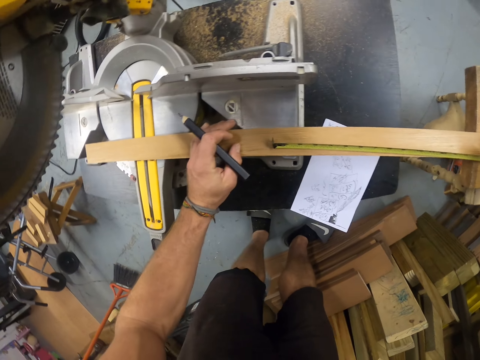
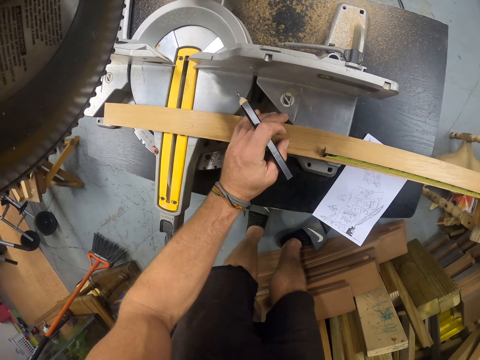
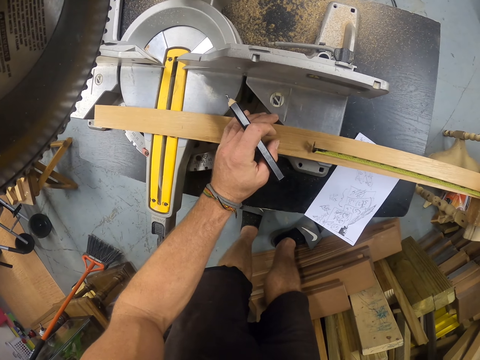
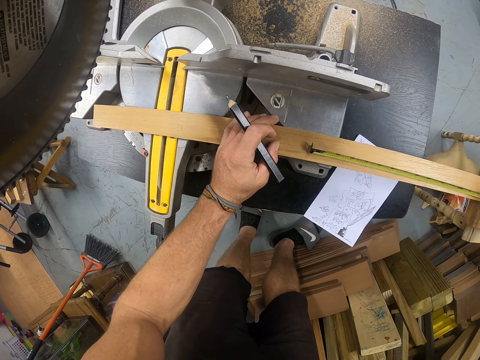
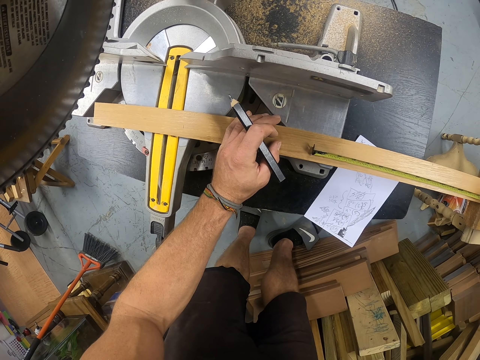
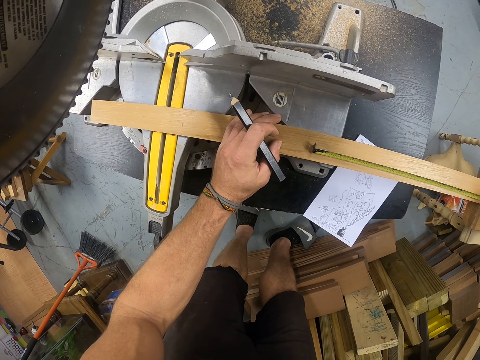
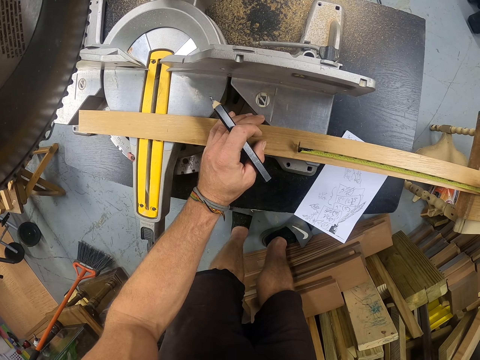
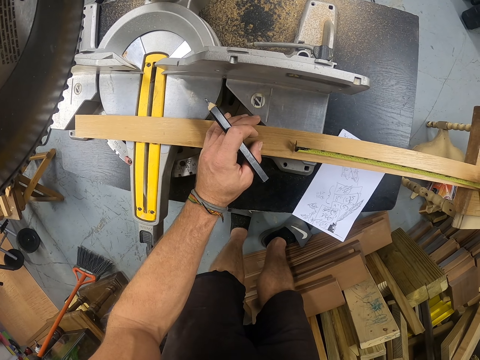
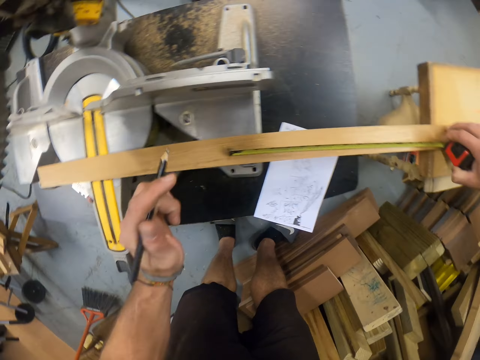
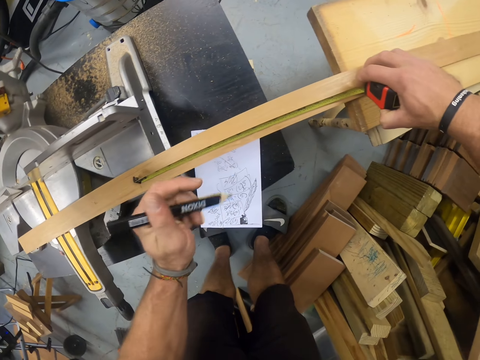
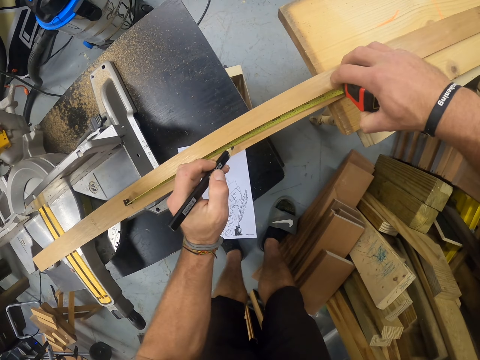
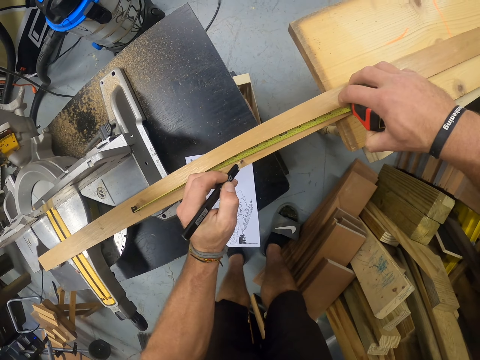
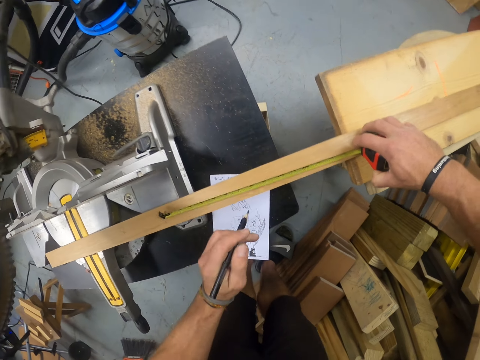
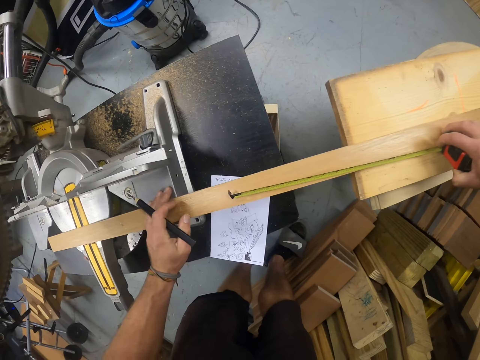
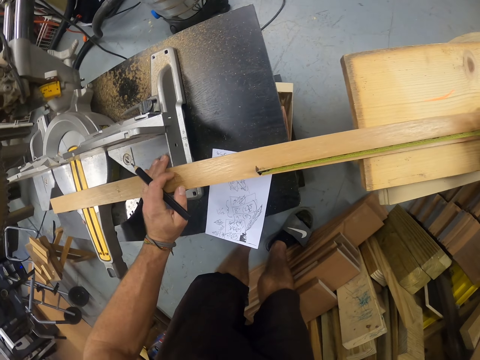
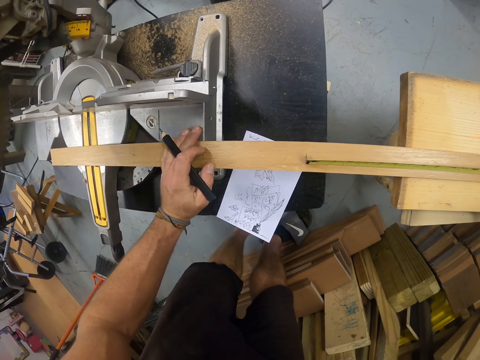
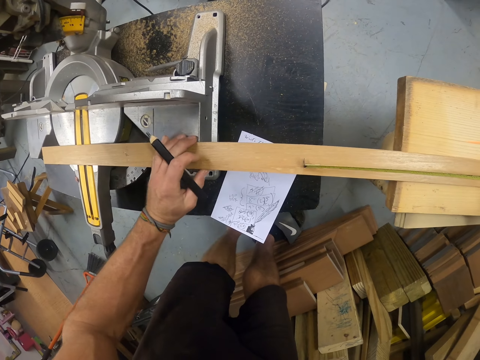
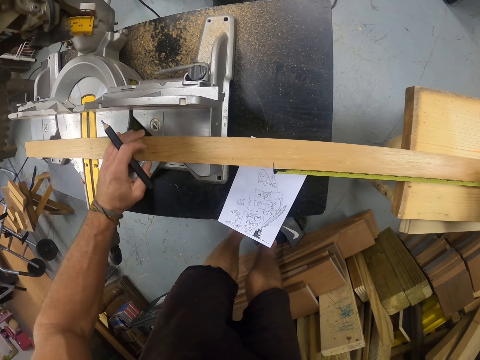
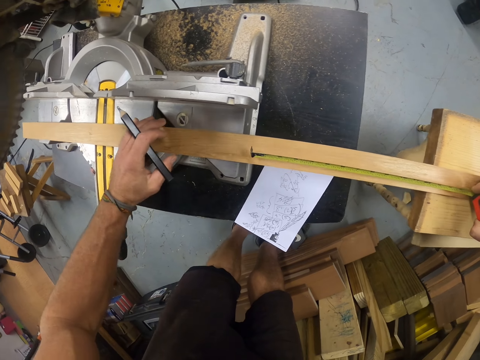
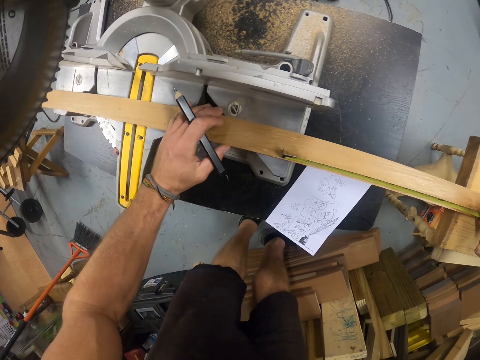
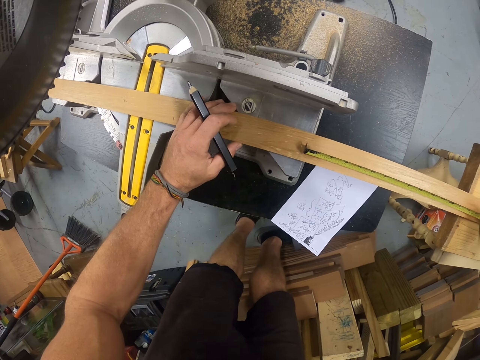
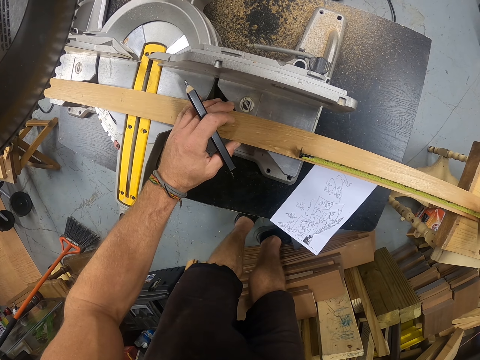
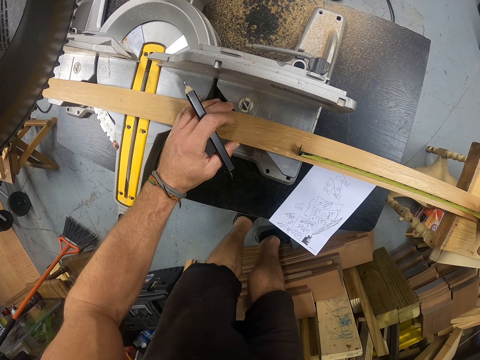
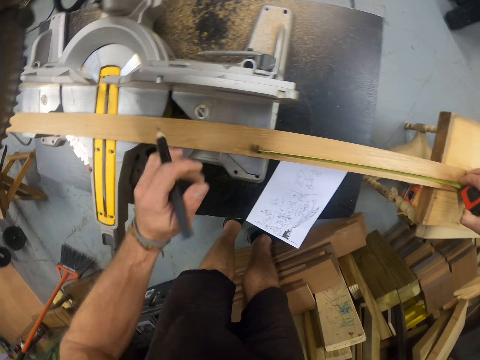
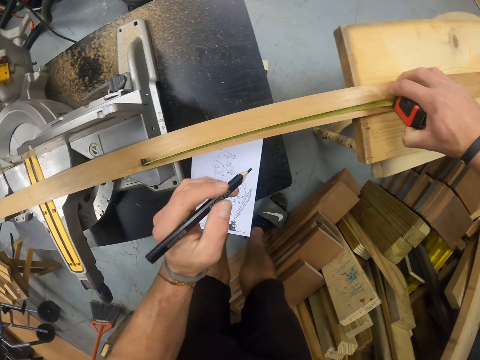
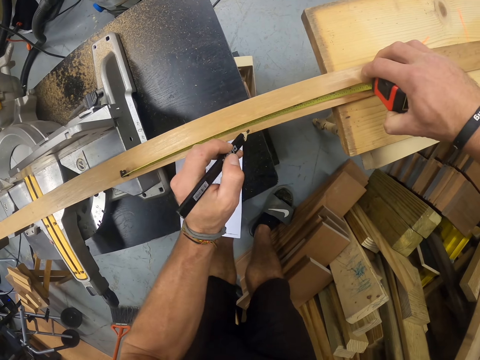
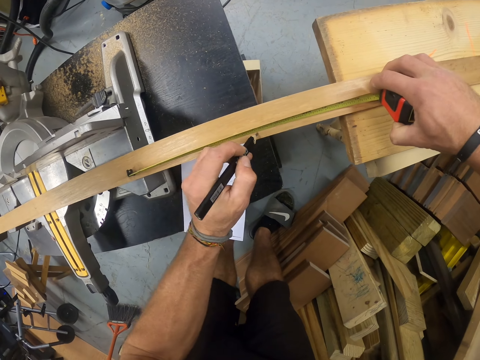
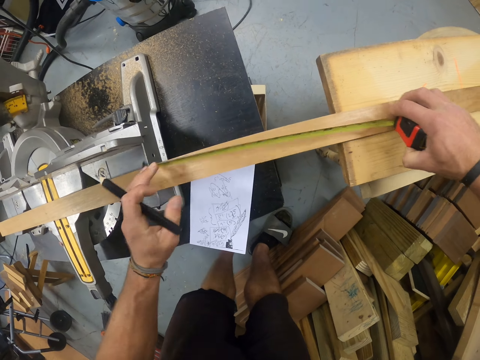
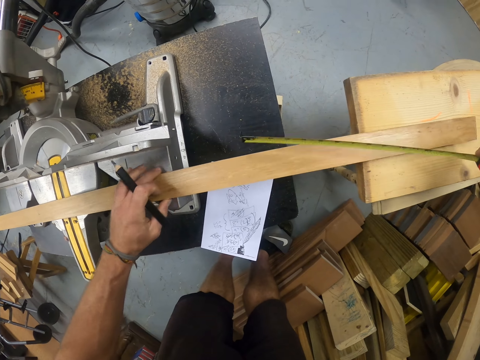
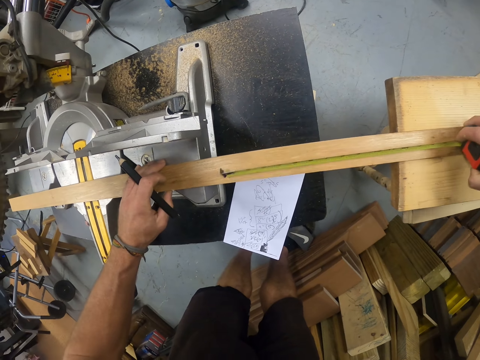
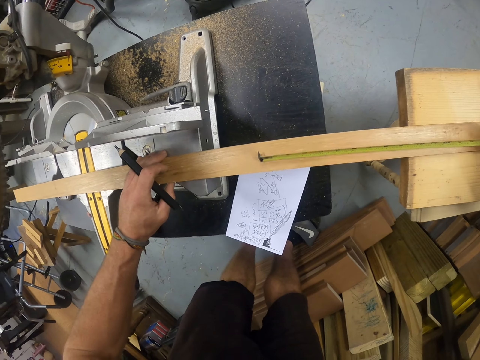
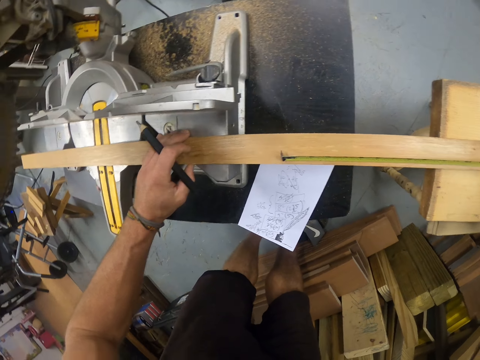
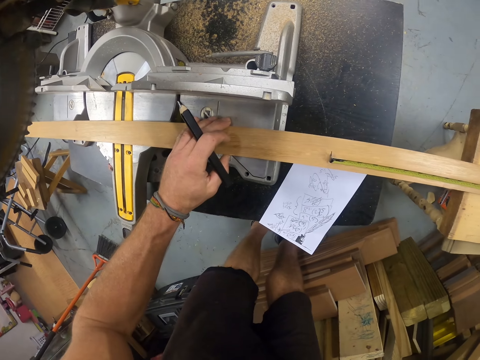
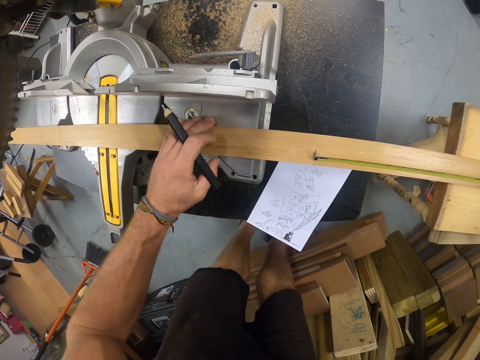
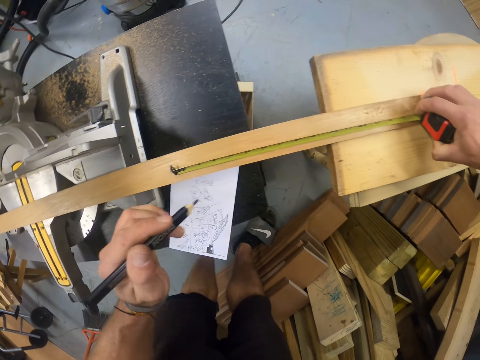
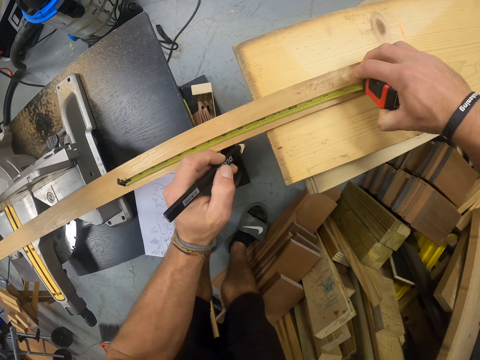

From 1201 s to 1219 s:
The camera wearer measures the wood on the sawing machine with the measuring tape in his right hand. He places his left hand on the wood on the sawing machine. He marks a point on the wood on the sawing machine with the pencil in his left hand. He places his left hand on the wood on the sawing machine. He measures the wood on the sawing machine with the measuring tape in his right hand. He moves the wood on the sawing machine with his left hand. He measures the wood with the tape measure. He marks a point on the wood on the sawing machine with the pencil in his left hand. He moves the wood on the sawing machine with his left hand. He measures the wood on the sawing machine with the measuring tape in his right hand.

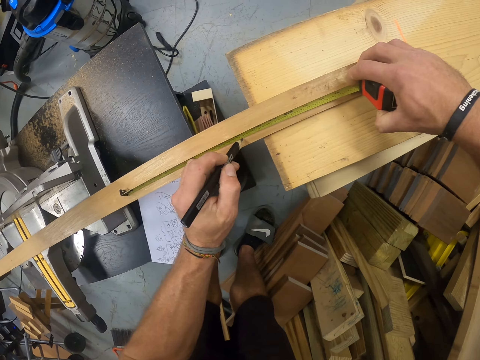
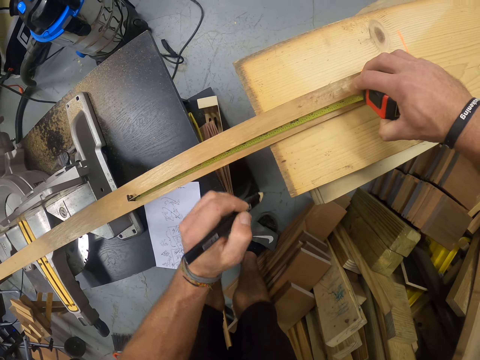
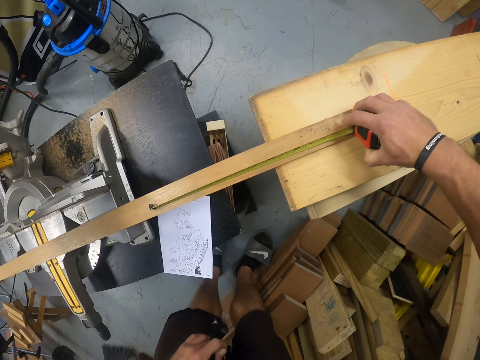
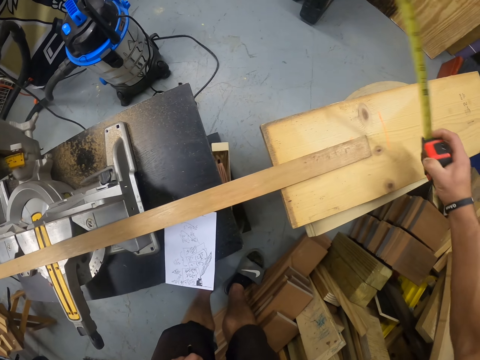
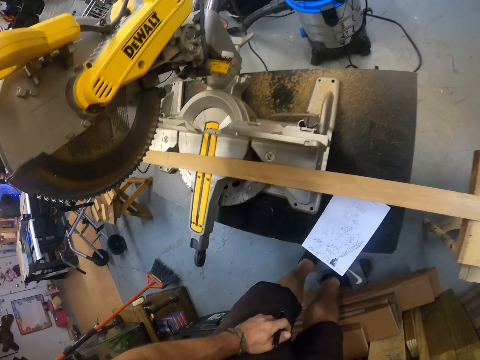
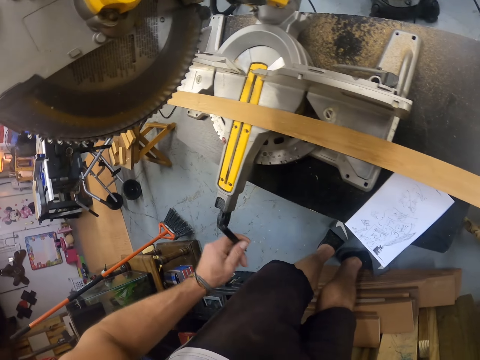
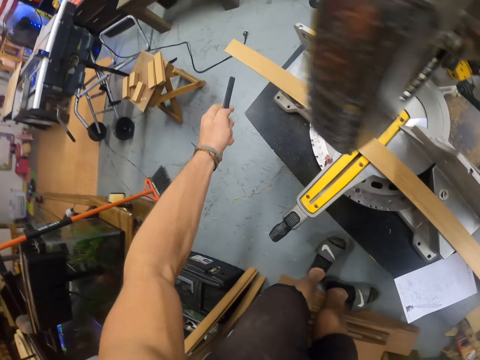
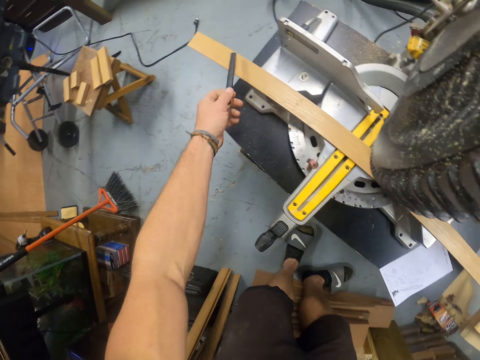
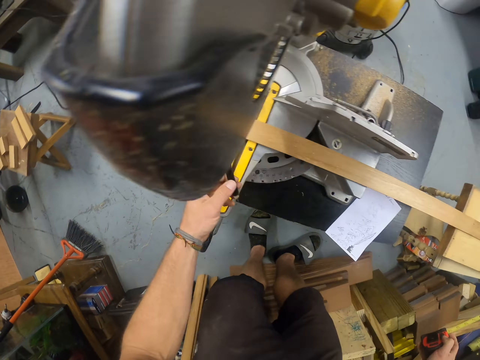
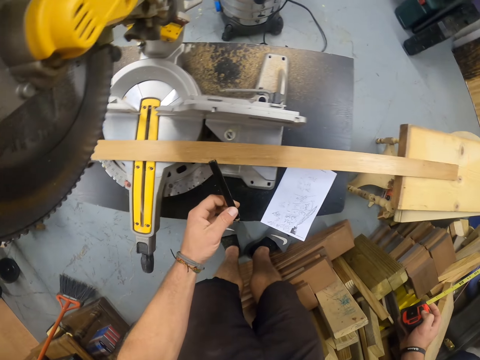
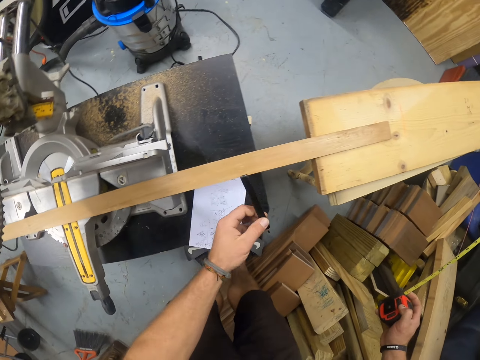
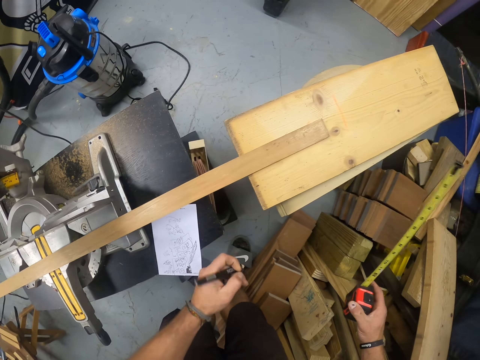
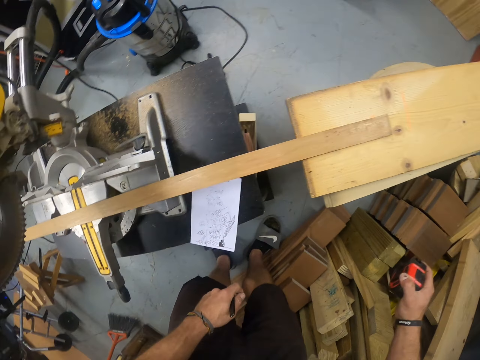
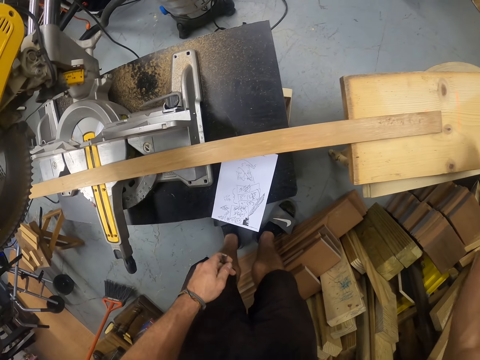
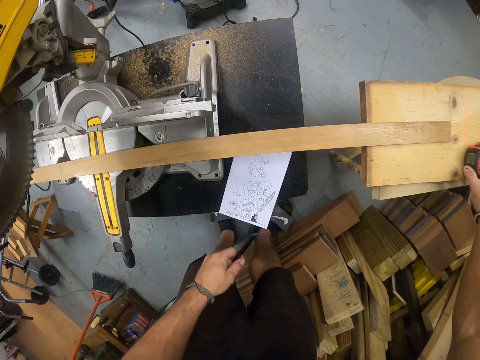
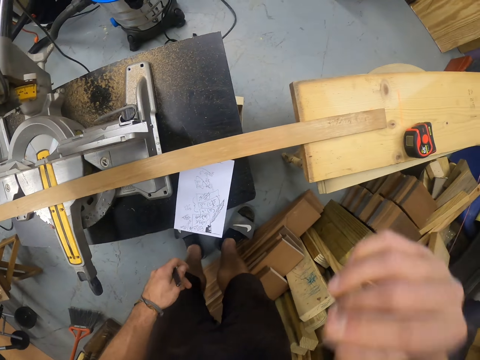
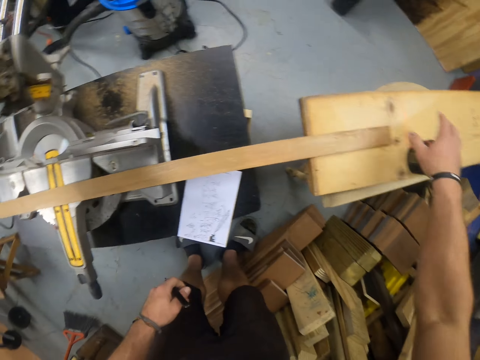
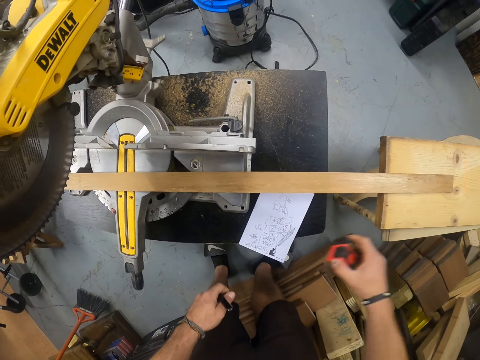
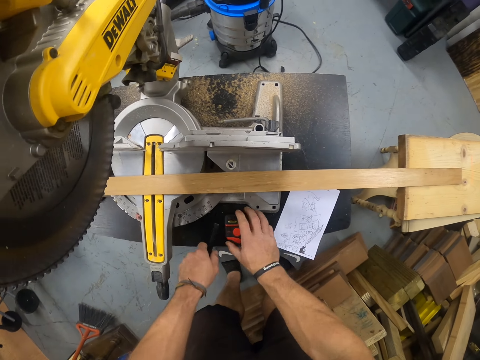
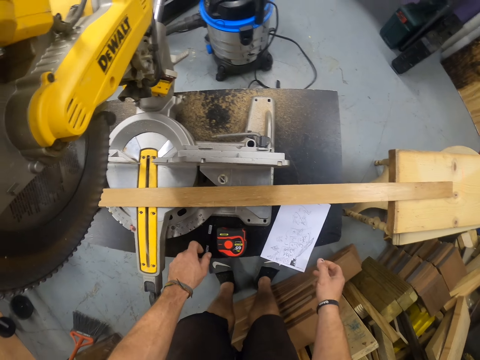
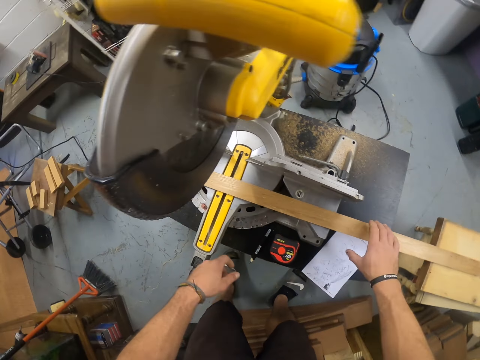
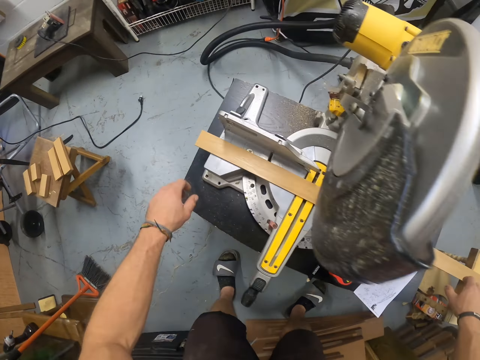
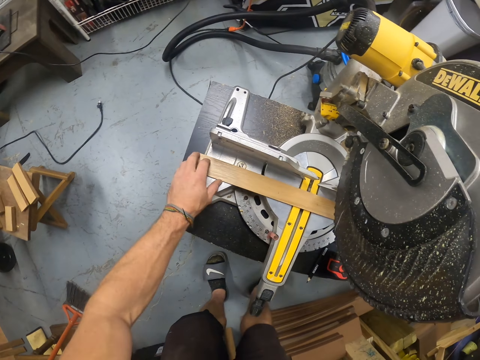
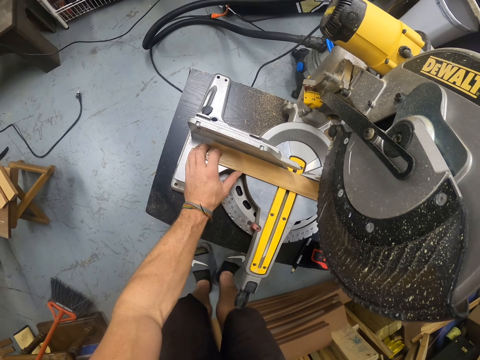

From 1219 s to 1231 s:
The camera wearer marks a point on the wood on the sawing machine with the pencil in his left hand. He taps the pencil on the wood on the sawing machine with his left hand. He counts the pieces of wood. He closes the measuring tape with his right hand. He drops the measuring tape on a plank with his right hand. He picks the measuring tape from the plank with his right hand. He drops the measuring tape on the bench with his right hand. He drops the pencil on the bench with his right hand. He moves the wood on the sawing machine with his right hand. He adjusts the wood on the sawing machine with his left hand.
